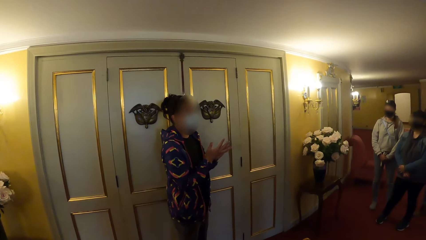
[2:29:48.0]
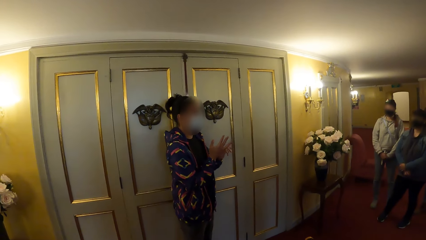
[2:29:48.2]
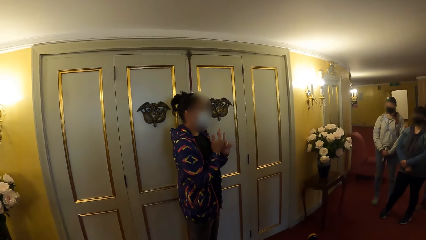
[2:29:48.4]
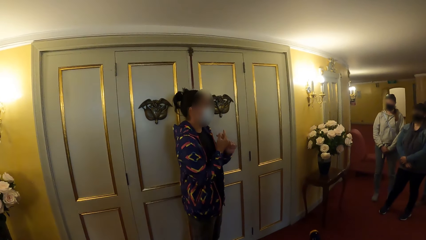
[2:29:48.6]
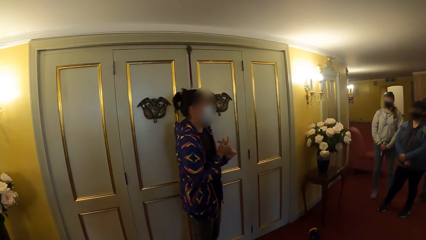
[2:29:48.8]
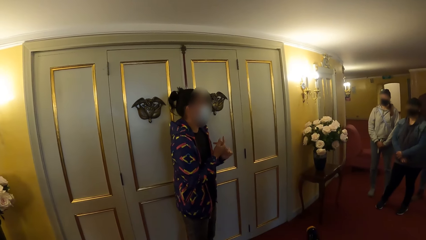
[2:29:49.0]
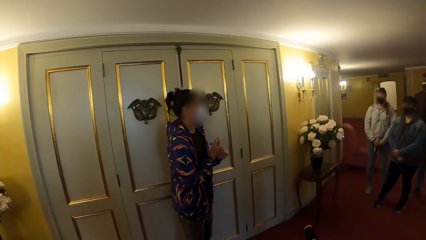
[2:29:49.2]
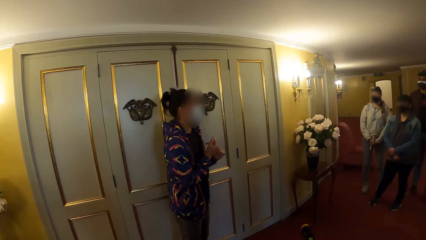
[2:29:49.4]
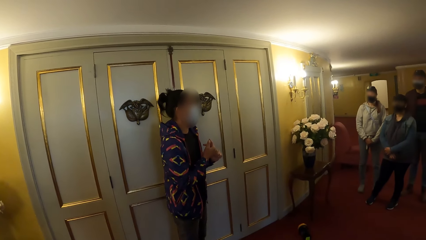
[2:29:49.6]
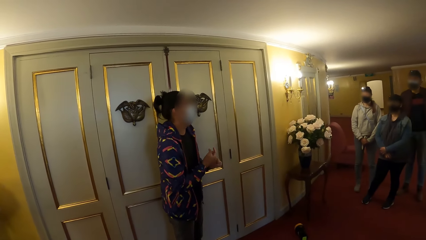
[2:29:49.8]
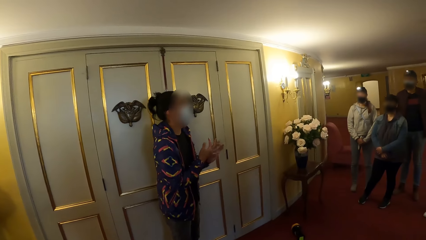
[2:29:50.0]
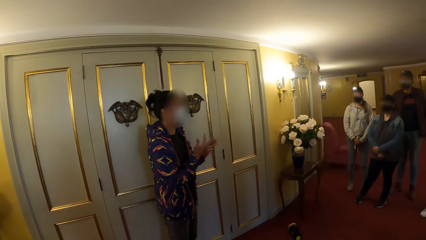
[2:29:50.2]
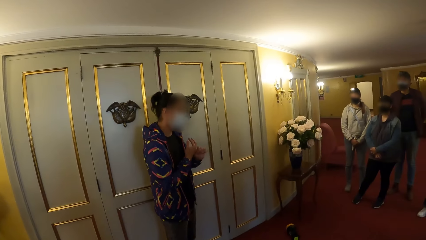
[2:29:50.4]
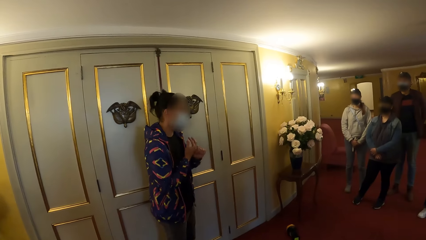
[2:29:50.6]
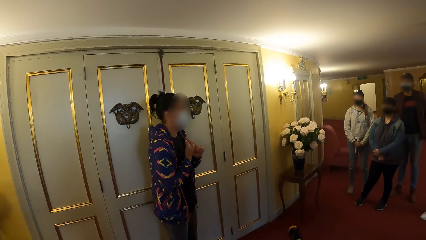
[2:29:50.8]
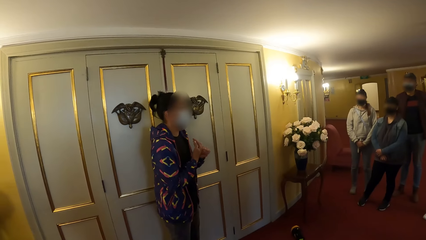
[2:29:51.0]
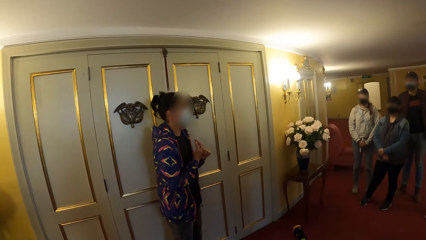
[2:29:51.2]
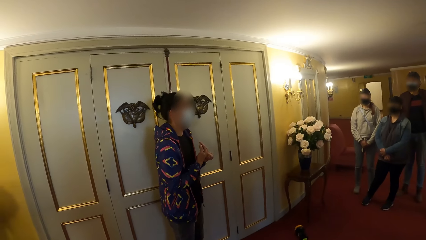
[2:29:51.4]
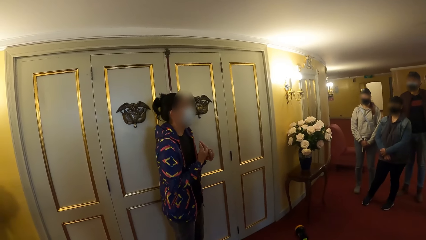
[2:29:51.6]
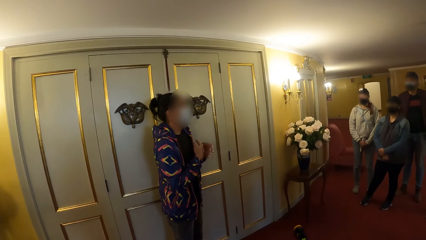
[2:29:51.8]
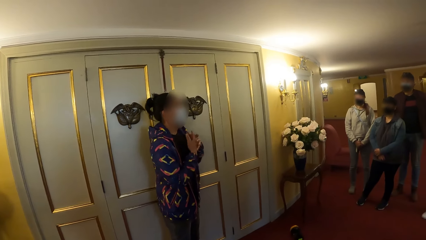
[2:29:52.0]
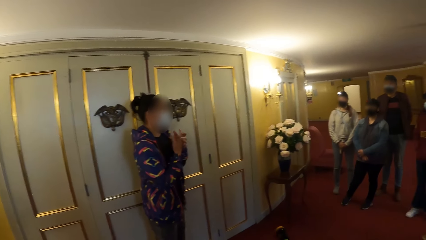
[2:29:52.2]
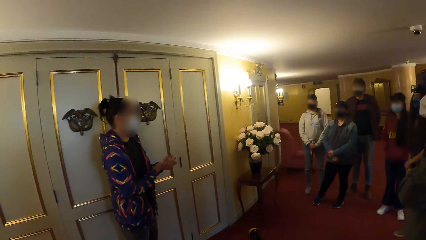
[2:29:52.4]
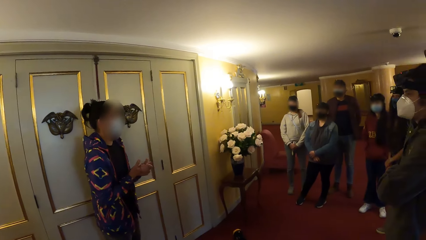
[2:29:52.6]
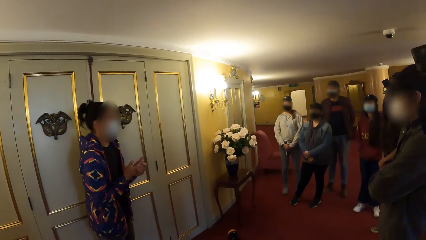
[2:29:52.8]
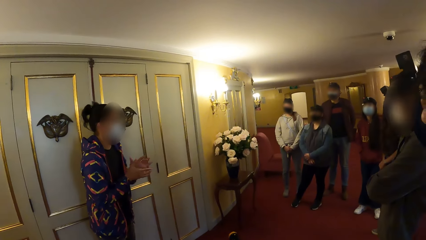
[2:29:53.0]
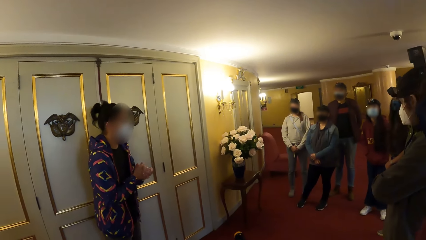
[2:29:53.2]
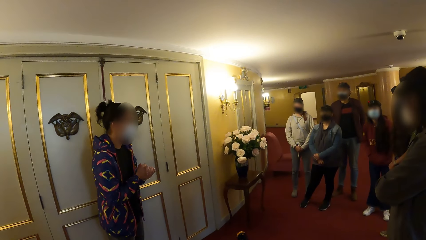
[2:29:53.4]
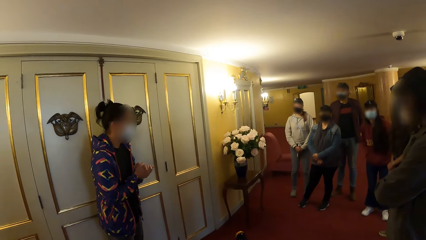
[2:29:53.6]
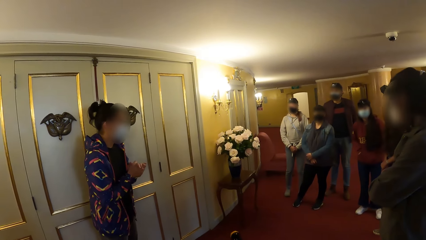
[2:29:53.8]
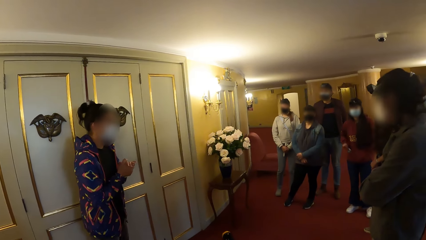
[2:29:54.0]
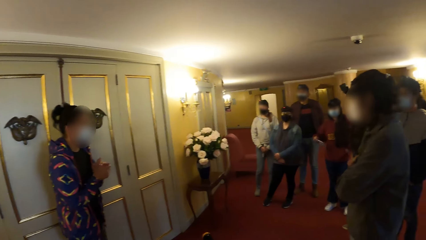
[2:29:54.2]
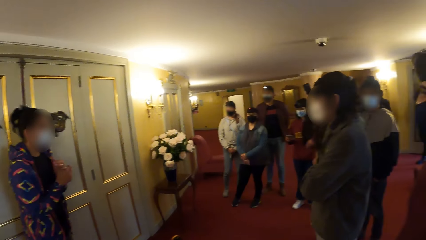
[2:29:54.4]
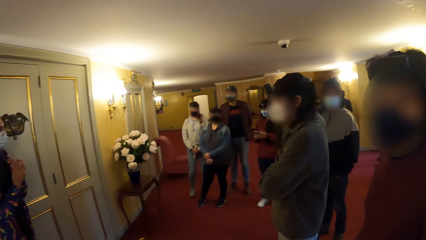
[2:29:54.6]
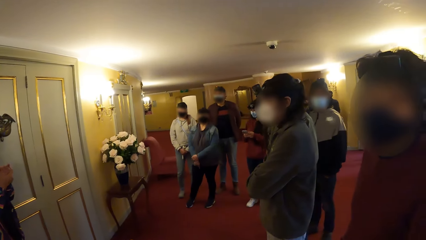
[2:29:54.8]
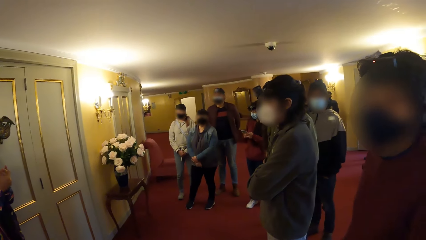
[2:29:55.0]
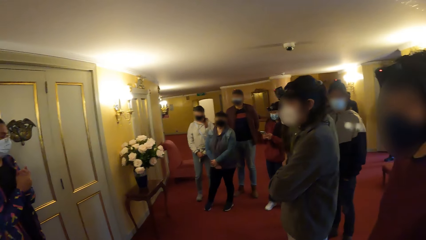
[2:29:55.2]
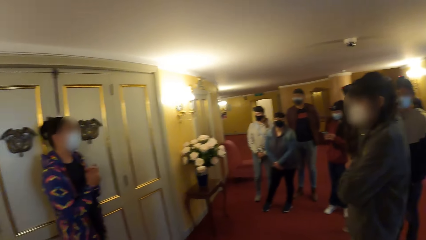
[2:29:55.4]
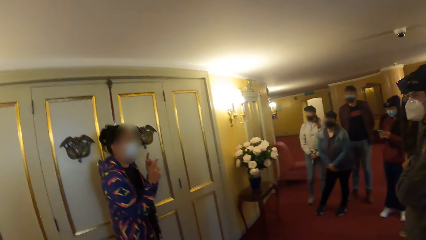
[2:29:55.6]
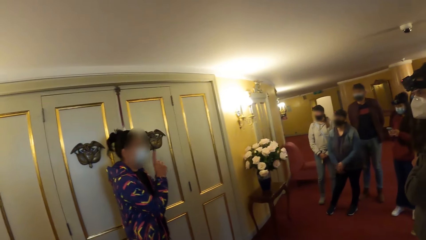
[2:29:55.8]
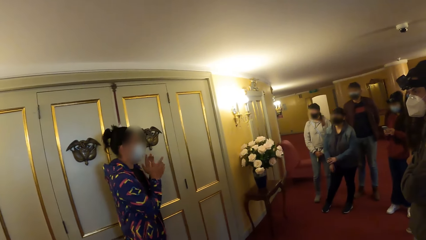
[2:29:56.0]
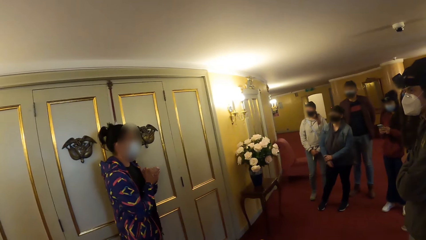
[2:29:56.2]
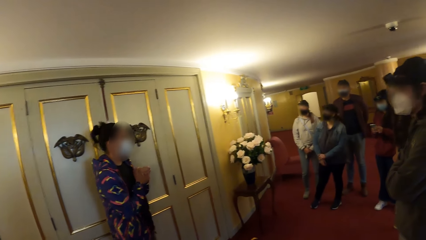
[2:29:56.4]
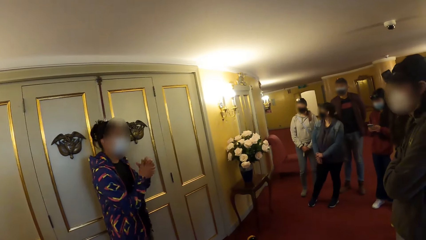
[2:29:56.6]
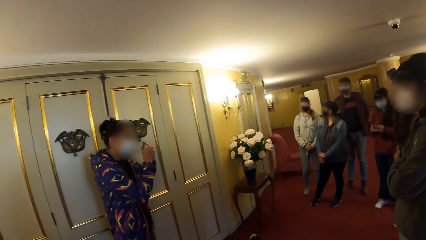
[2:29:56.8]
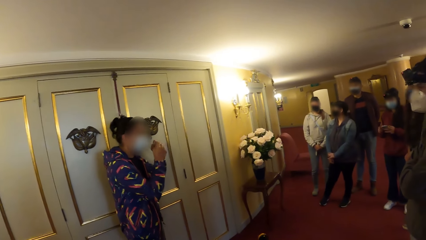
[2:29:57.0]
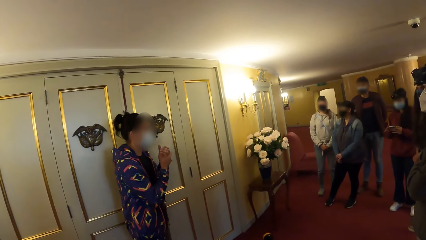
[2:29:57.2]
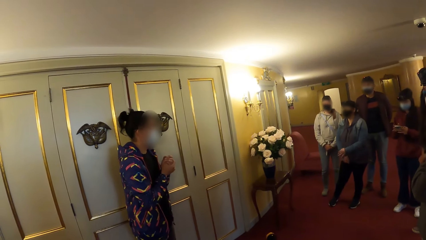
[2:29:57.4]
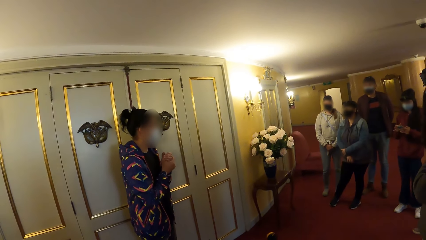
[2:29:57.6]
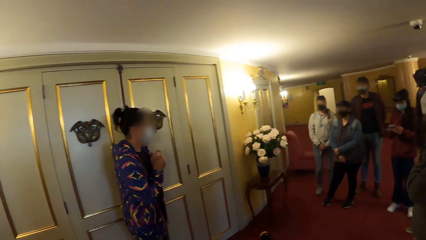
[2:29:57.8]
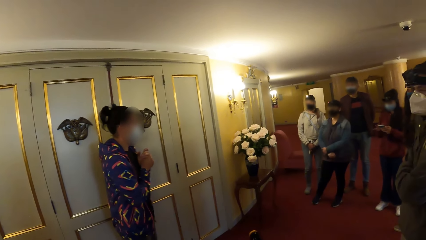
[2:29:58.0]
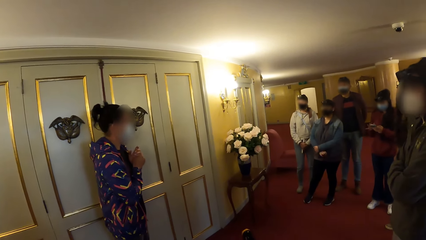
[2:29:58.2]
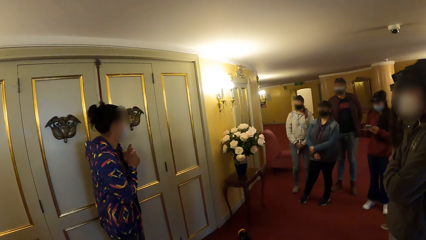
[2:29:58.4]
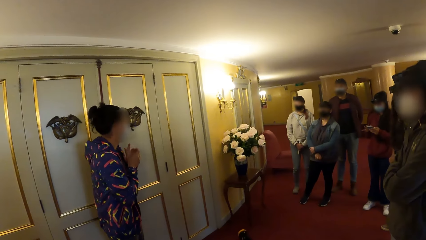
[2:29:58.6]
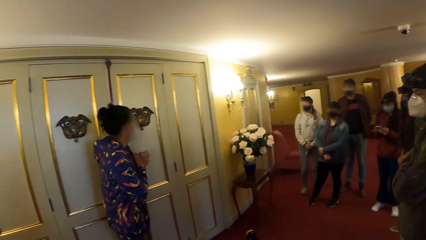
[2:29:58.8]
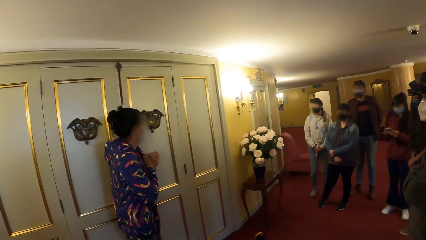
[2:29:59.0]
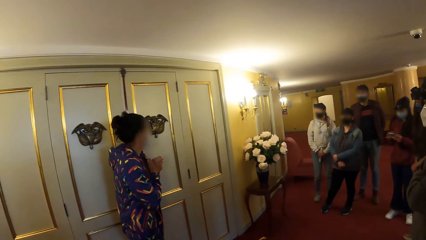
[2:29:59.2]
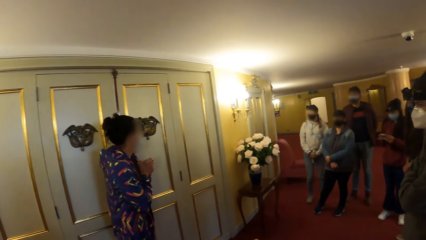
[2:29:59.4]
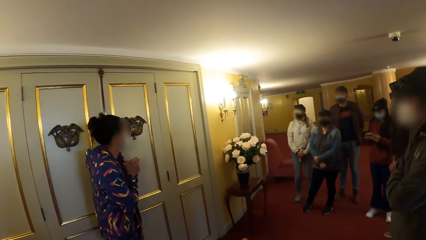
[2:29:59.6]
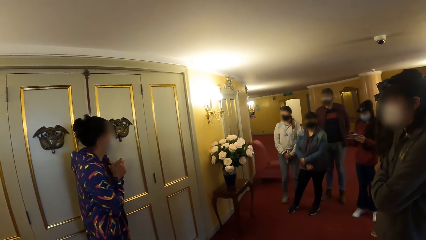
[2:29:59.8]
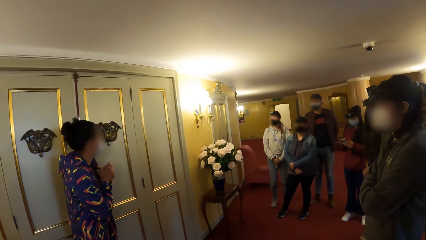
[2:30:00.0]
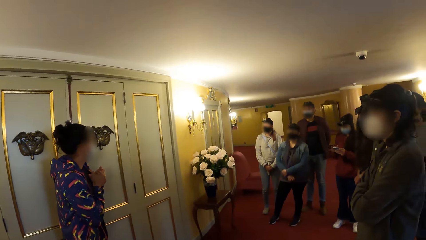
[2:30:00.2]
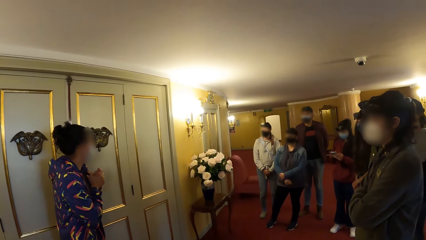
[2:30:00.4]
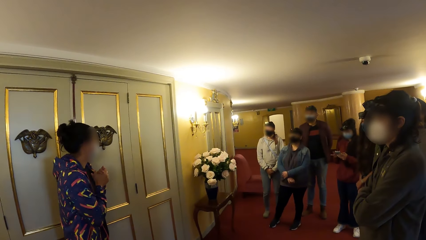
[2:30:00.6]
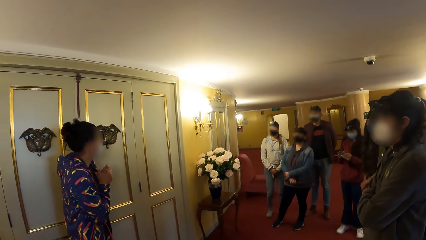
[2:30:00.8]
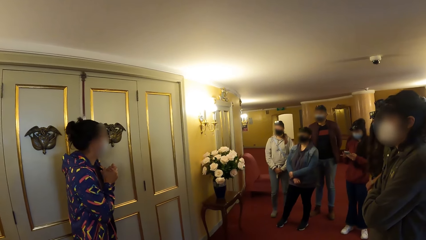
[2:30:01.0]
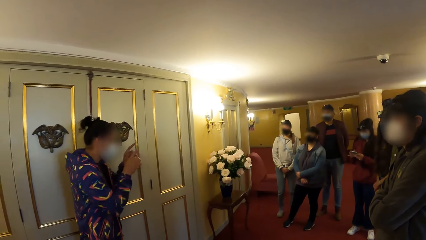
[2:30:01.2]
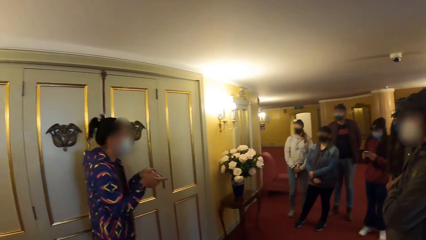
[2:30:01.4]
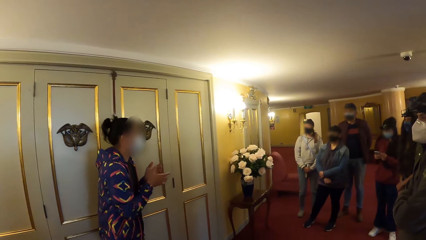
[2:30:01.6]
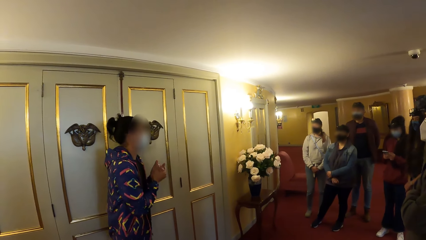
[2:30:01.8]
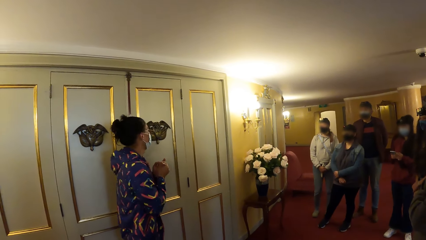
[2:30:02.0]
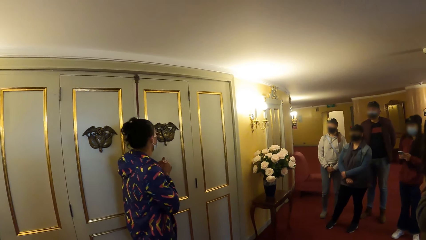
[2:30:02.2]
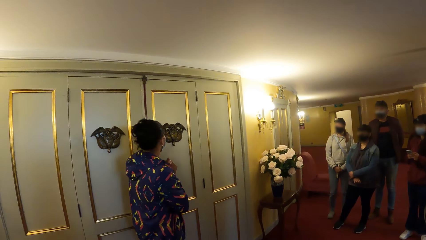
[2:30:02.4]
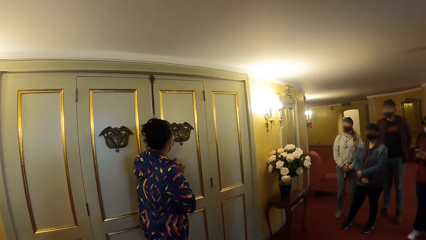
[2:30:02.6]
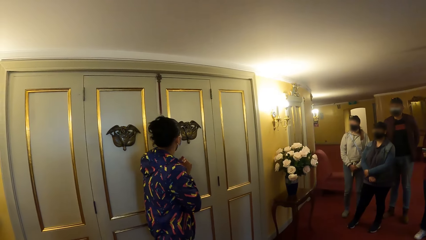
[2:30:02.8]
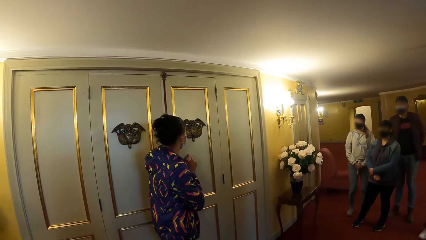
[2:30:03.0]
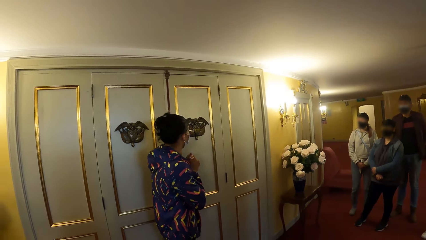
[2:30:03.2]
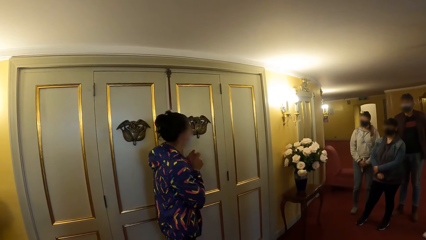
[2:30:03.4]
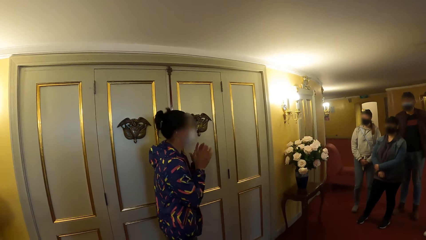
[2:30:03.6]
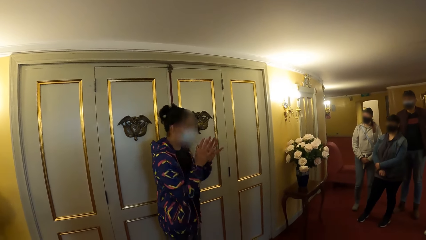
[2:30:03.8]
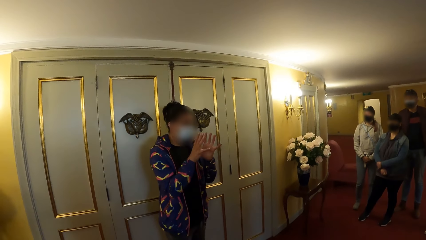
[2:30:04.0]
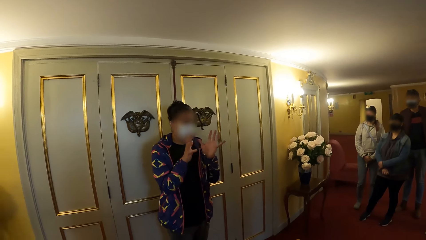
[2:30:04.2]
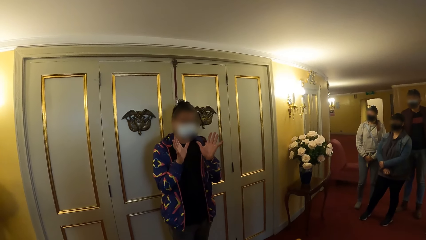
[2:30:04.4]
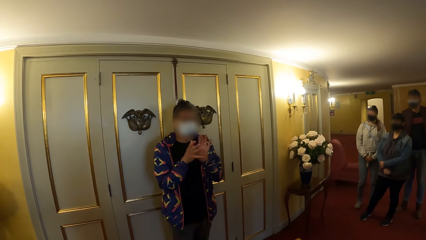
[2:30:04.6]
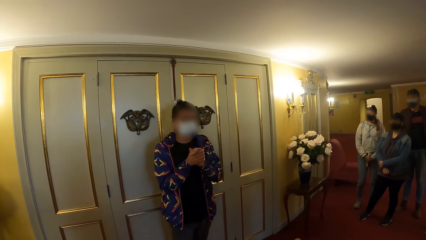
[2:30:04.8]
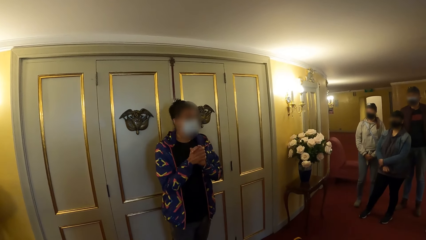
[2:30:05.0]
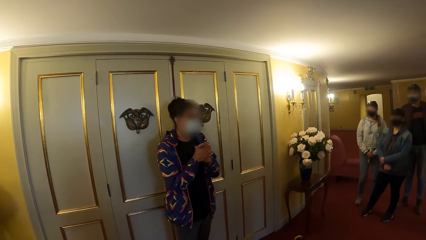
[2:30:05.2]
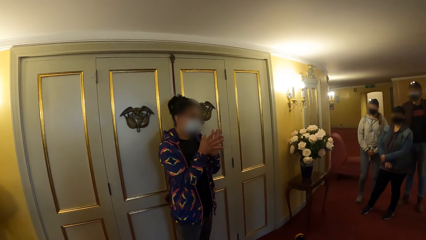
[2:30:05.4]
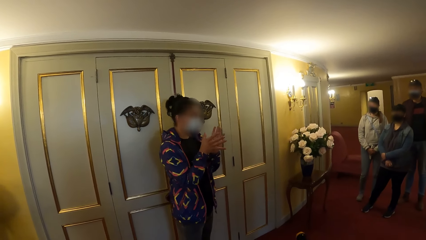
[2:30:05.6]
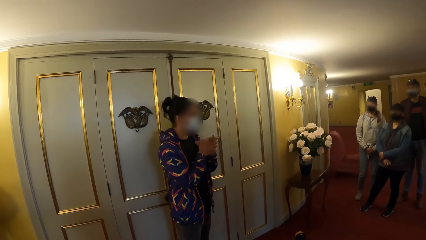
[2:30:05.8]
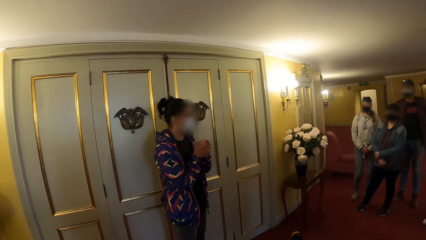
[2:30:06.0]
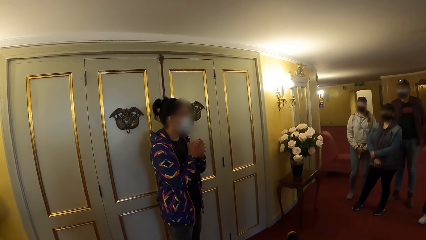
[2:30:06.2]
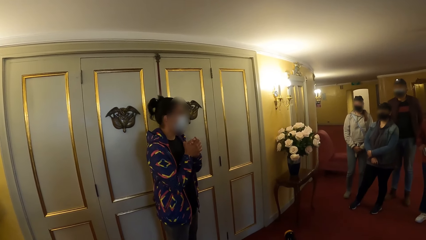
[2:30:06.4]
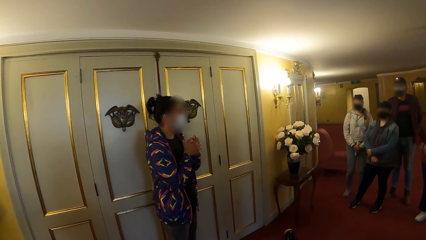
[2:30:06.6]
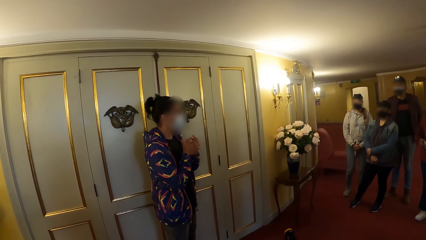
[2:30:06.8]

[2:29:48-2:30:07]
A woman picks up a phone from her pocket with her right hand. The woman operates the phone with her hands. Another woman converses with the camera wearer and the group of people.
